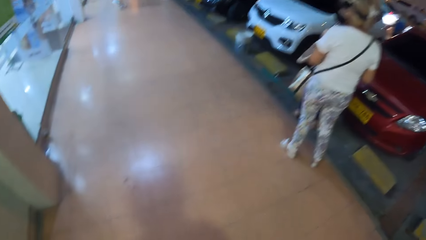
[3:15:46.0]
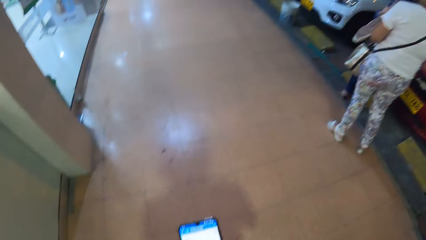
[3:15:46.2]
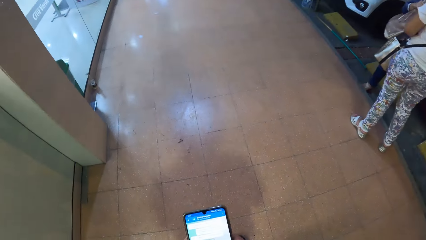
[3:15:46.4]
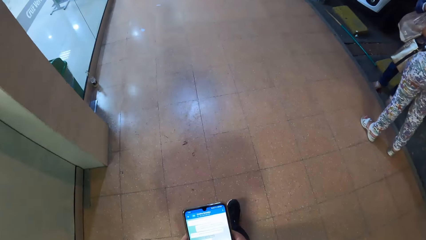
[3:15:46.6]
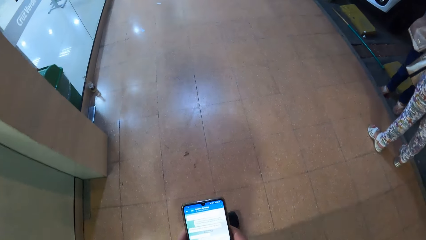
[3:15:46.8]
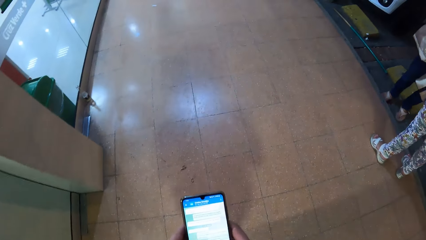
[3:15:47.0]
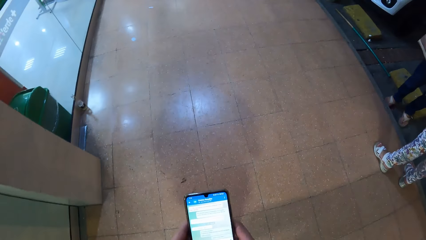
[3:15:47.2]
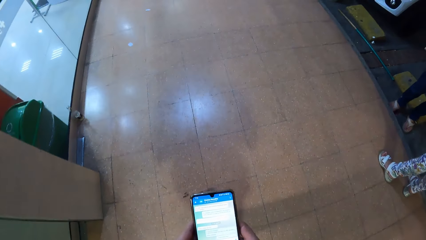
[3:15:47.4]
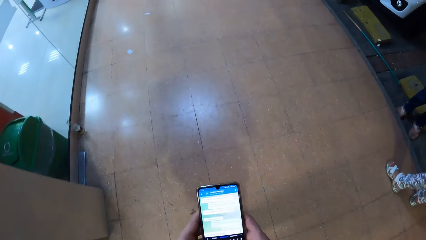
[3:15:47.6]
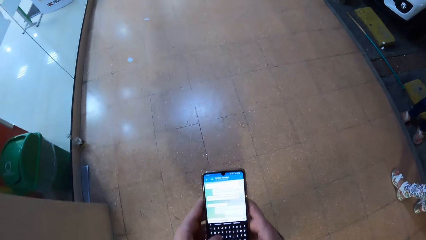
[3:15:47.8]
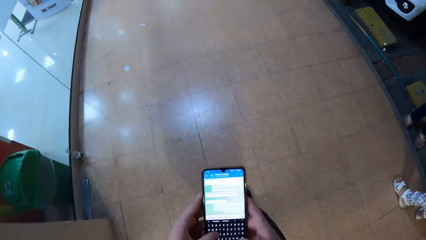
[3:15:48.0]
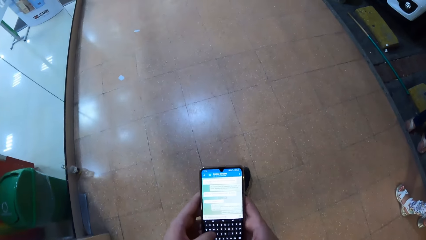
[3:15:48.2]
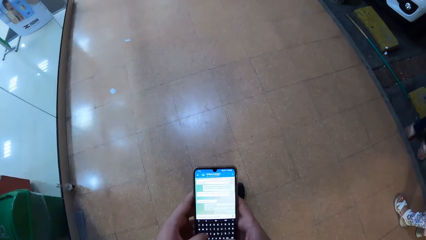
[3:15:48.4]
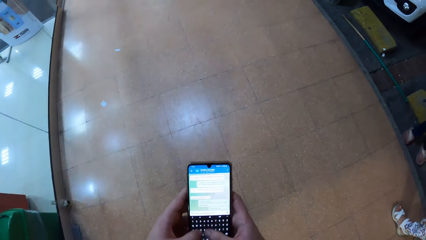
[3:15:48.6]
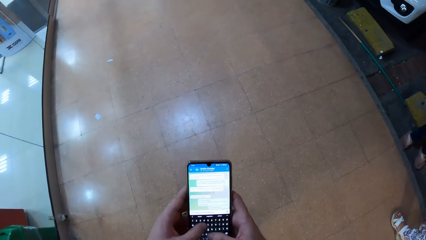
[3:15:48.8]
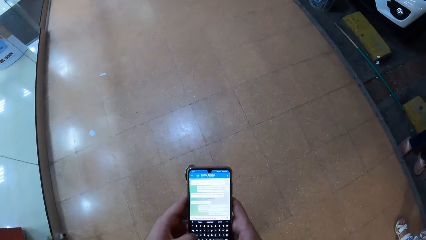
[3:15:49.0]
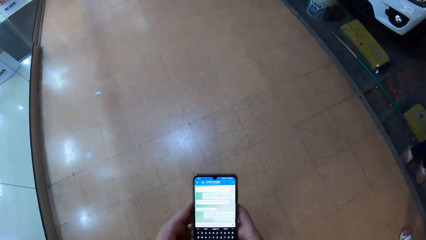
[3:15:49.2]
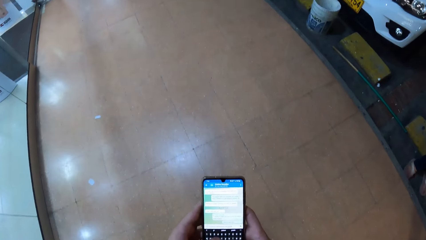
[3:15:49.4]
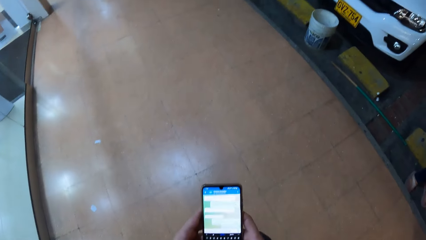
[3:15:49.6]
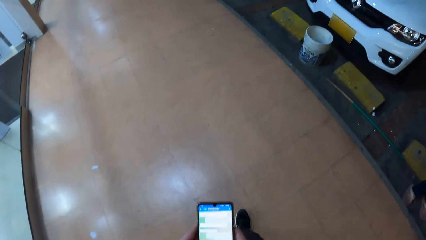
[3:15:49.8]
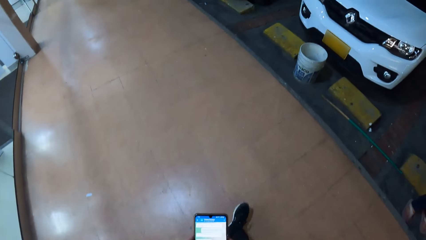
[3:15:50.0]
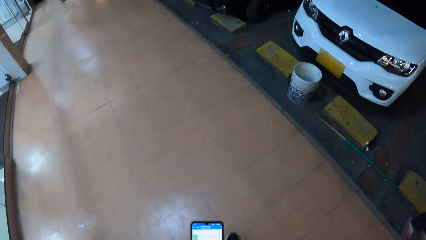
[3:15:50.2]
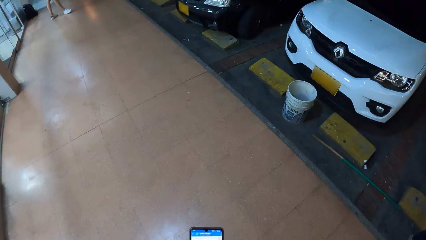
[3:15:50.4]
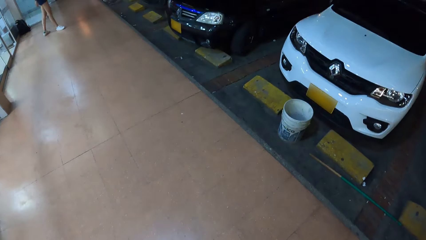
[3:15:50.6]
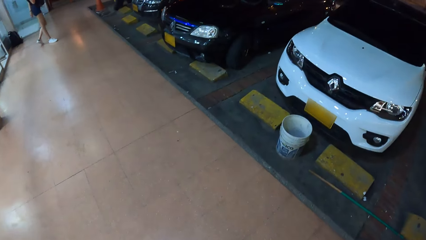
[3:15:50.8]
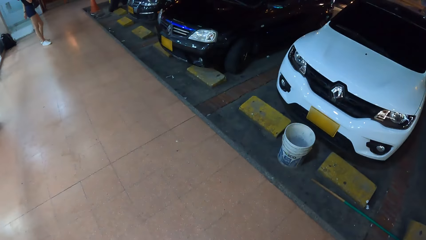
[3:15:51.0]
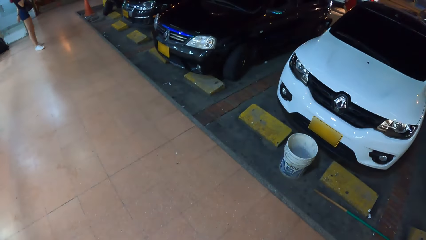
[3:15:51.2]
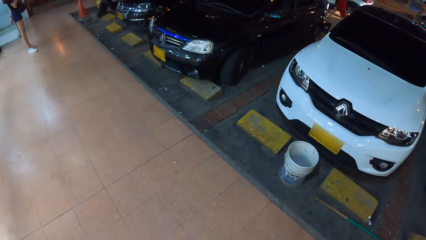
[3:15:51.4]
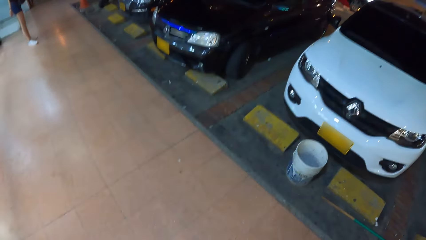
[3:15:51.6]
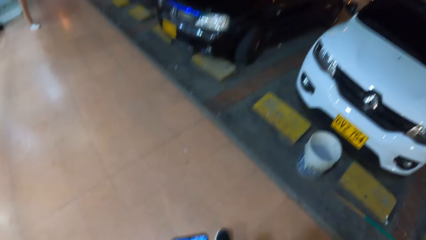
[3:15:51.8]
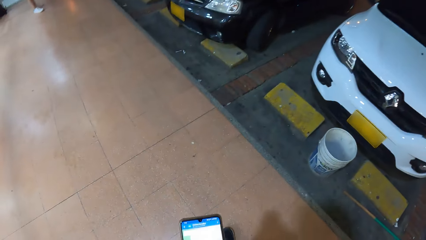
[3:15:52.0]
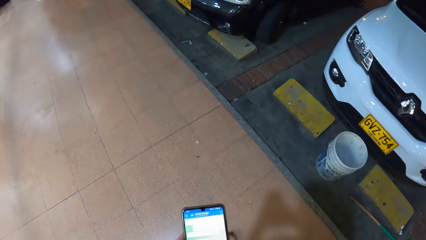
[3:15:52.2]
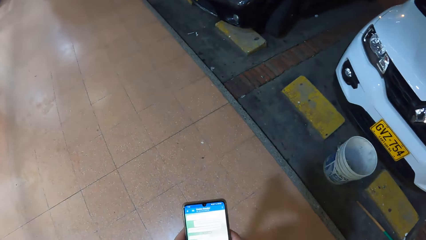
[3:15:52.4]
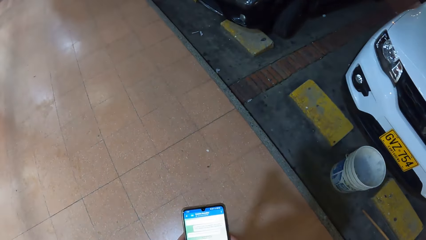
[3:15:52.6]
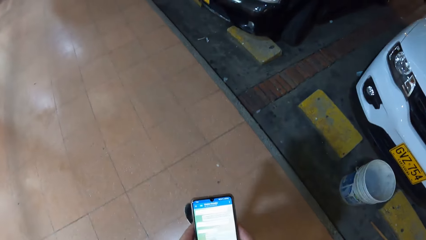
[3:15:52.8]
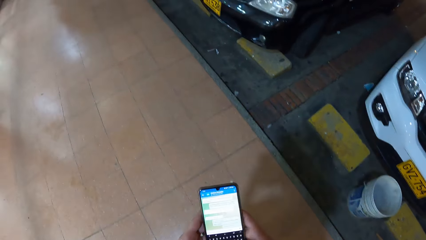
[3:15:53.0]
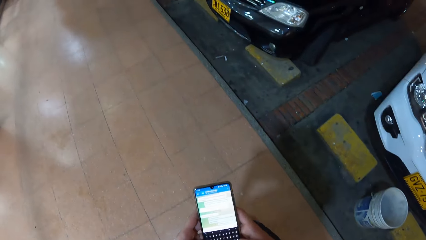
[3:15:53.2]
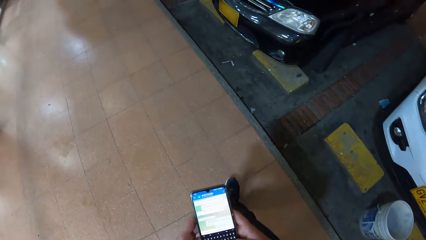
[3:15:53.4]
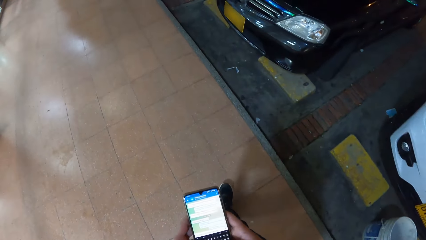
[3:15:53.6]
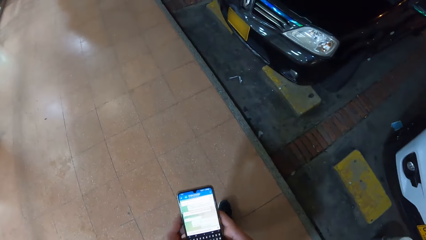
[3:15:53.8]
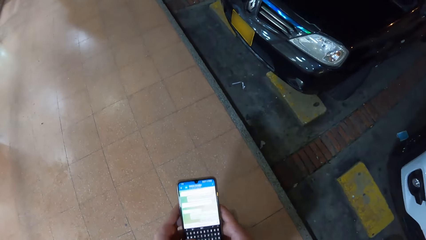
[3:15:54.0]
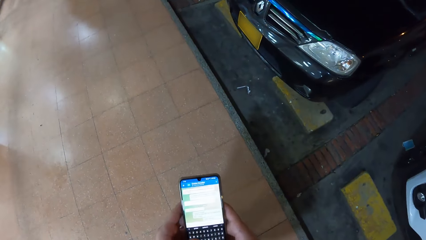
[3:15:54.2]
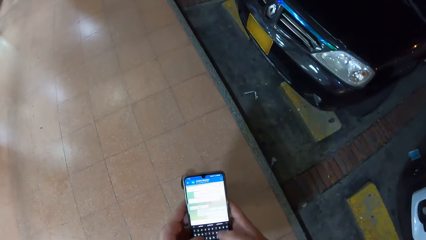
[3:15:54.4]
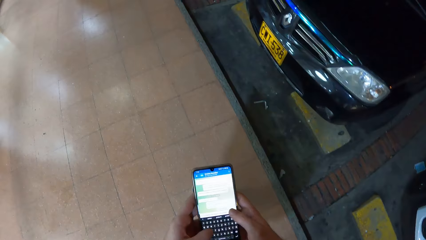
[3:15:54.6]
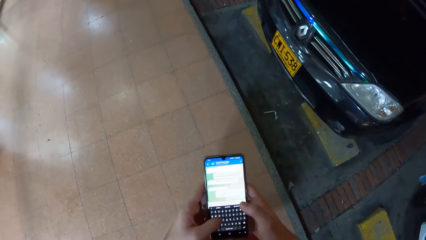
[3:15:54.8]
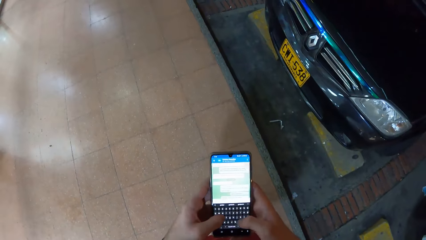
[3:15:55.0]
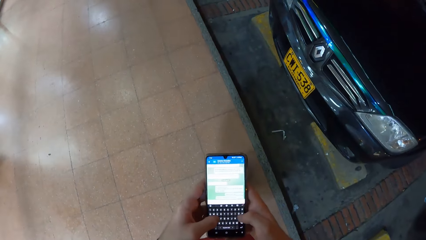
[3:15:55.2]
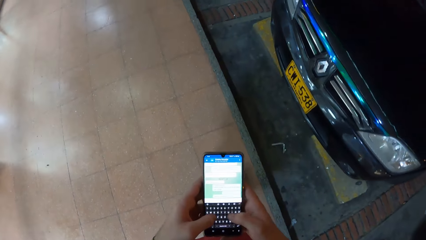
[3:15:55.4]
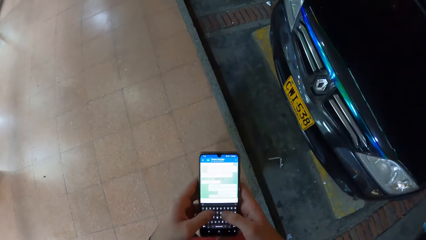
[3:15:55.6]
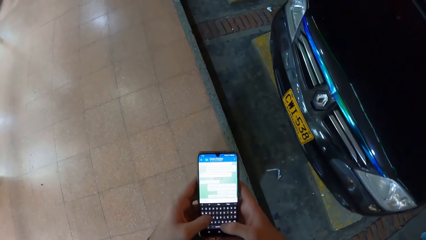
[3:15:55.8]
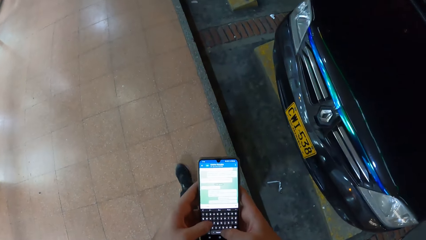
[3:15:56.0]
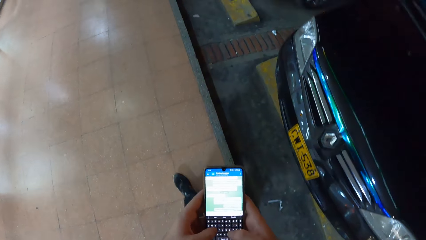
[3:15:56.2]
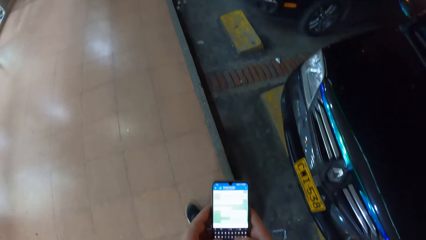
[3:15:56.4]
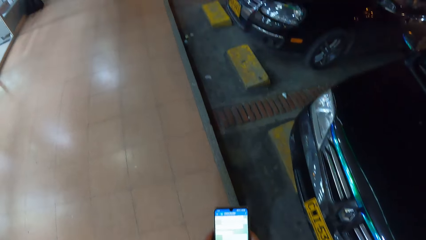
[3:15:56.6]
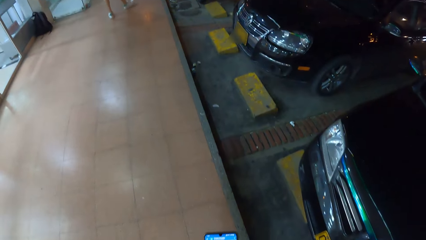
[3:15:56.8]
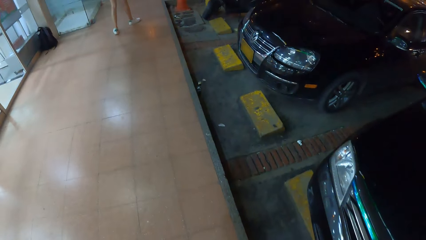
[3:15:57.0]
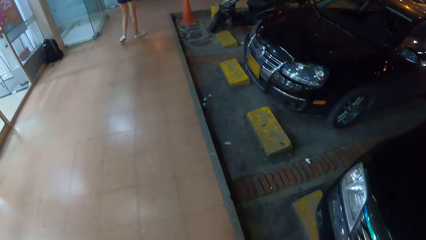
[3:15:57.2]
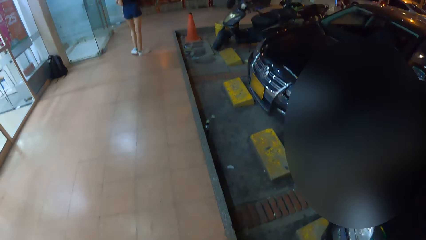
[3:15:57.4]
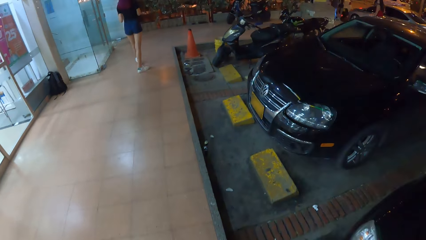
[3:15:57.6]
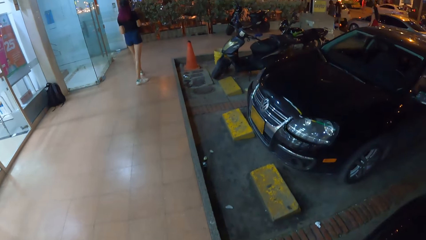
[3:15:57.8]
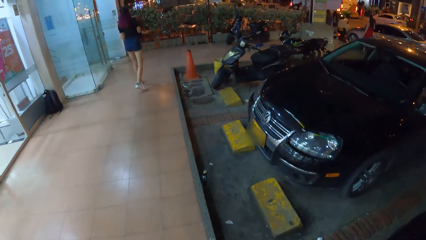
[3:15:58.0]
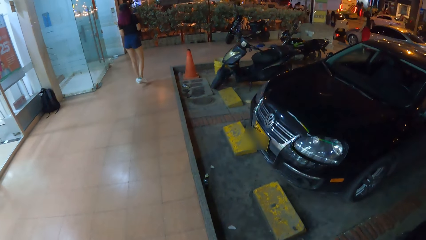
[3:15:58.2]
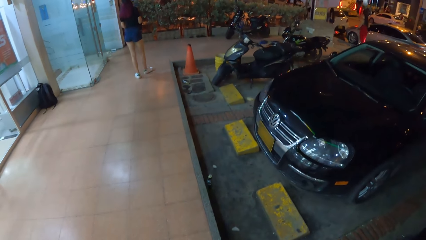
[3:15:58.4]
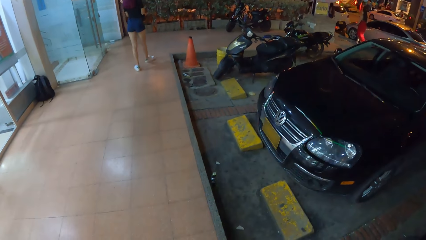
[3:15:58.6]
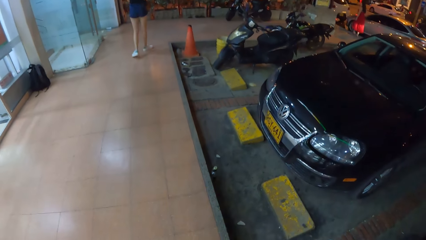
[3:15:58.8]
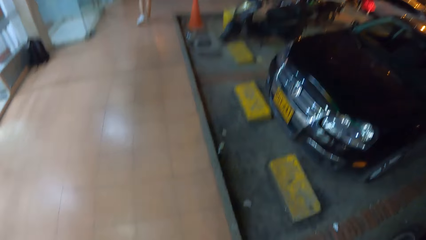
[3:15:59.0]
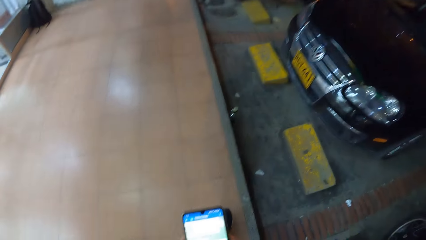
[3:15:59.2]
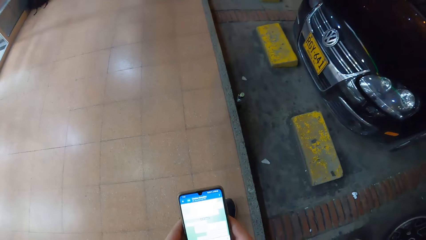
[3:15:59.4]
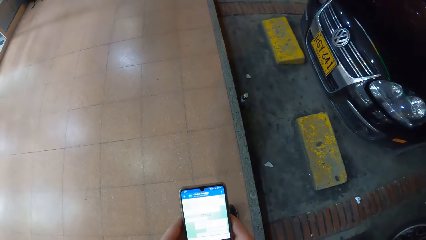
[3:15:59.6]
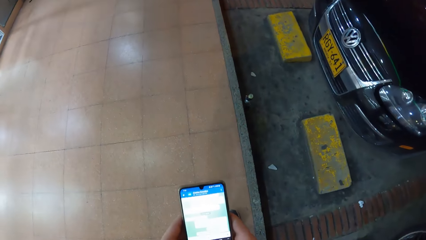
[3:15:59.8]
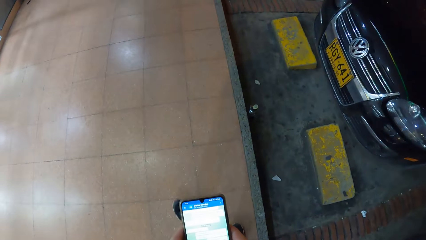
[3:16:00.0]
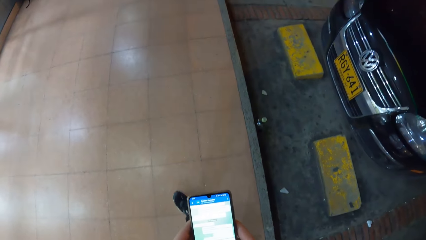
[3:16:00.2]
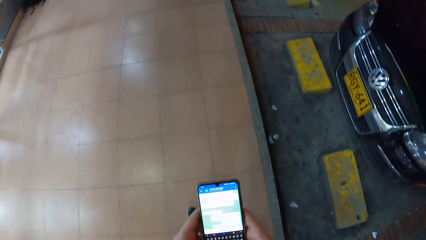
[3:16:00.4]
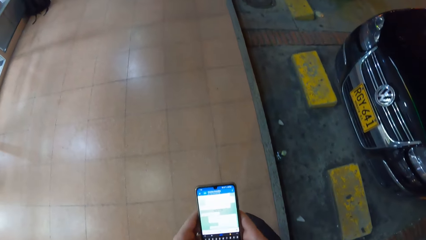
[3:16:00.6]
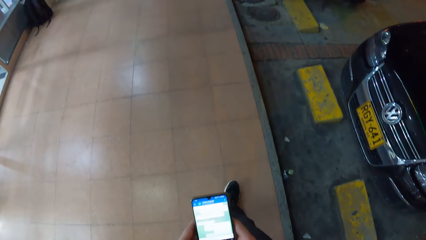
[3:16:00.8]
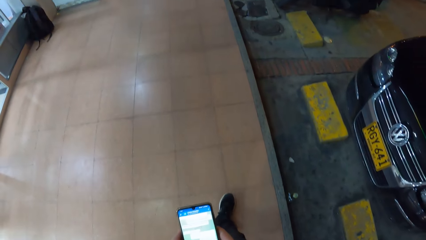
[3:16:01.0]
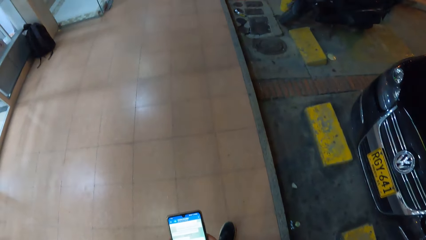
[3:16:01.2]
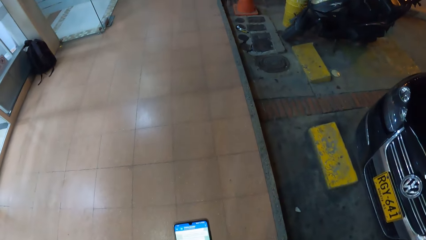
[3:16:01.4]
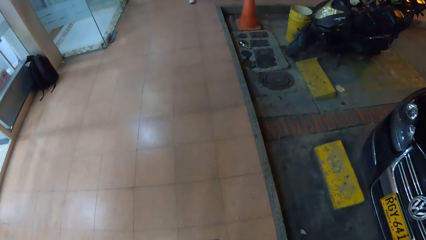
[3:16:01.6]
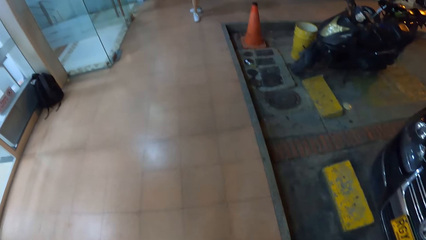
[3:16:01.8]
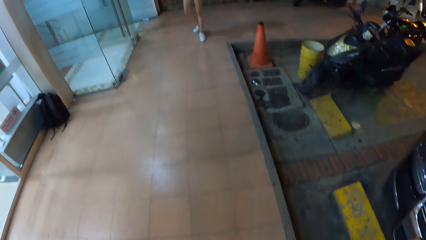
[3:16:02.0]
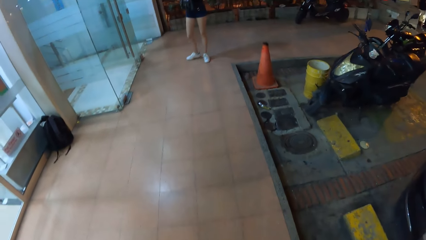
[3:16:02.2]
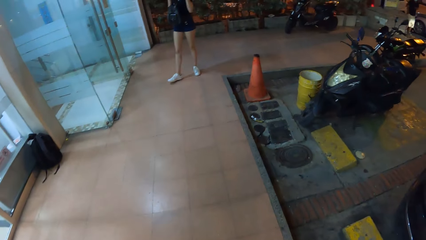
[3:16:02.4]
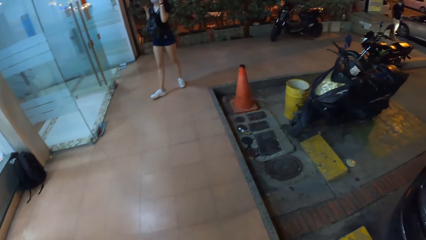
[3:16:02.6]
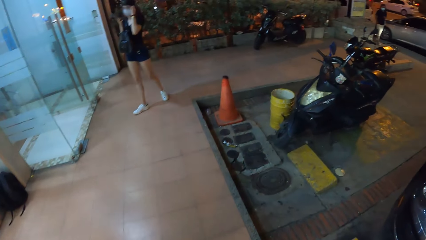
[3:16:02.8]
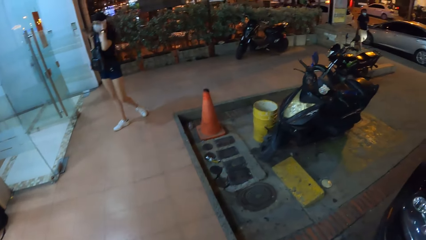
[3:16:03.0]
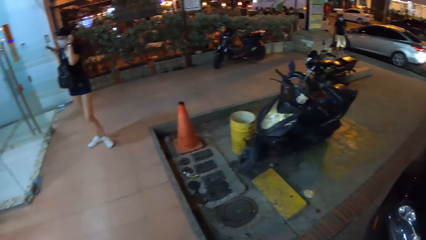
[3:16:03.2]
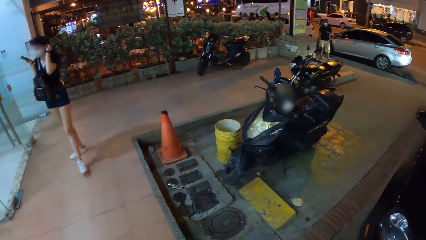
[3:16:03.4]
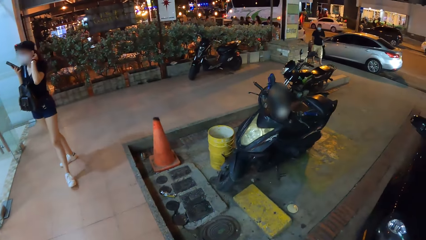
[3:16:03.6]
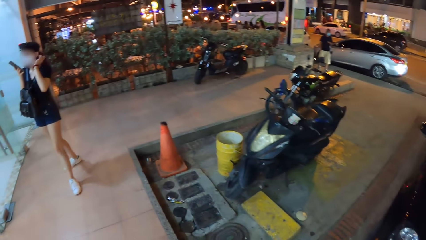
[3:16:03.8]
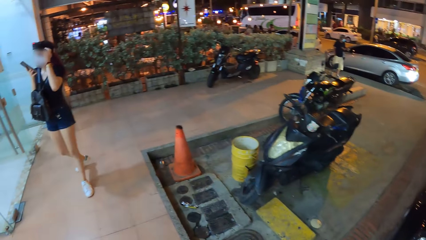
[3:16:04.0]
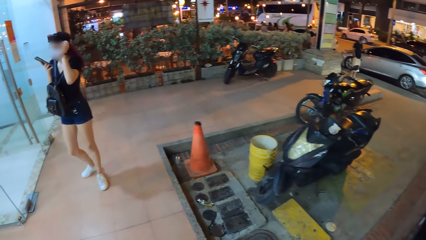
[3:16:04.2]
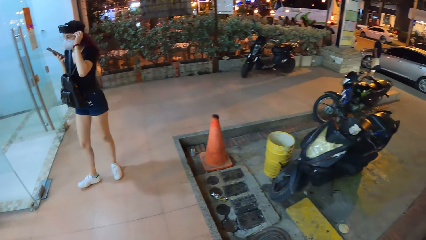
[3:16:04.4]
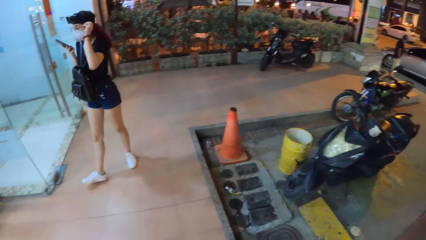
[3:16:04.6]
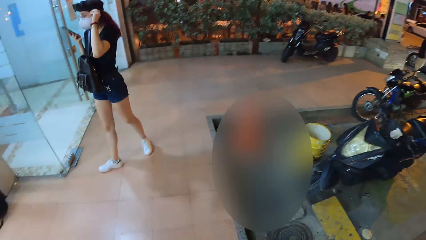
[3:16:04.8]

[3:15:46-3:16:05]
The camera wearer uses the phone. They look around. They use the phone. They look around. A woman holds the phone with her right hand and runs her left hand through her hair.
